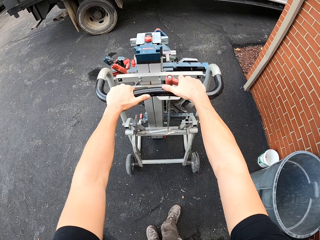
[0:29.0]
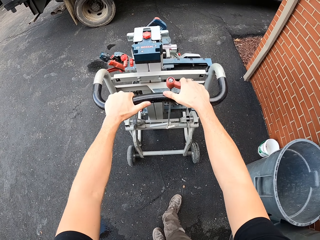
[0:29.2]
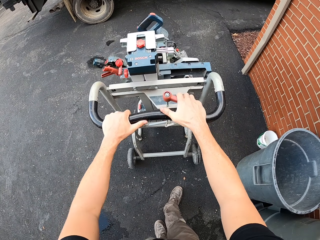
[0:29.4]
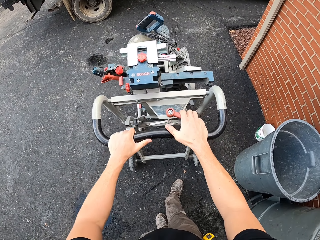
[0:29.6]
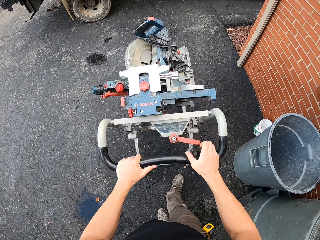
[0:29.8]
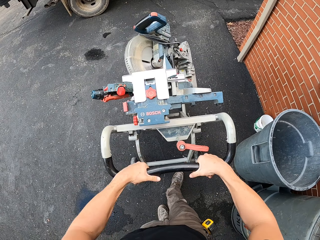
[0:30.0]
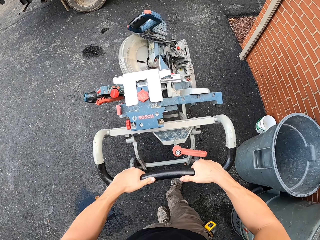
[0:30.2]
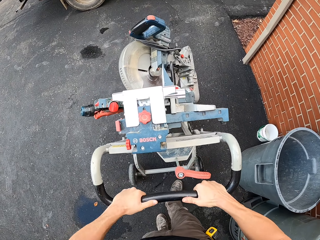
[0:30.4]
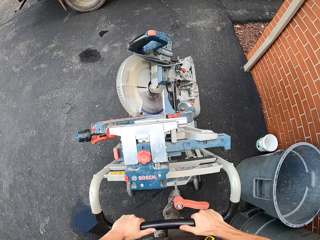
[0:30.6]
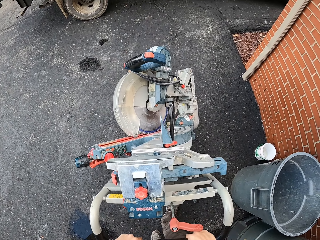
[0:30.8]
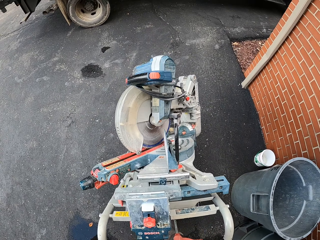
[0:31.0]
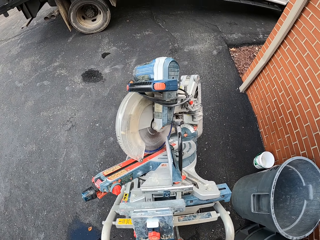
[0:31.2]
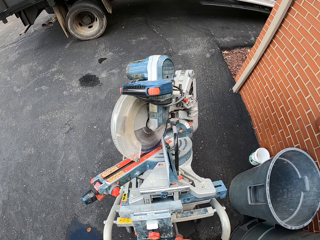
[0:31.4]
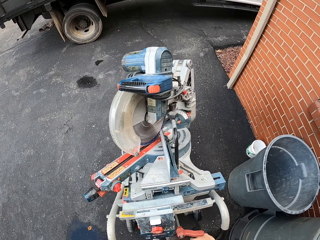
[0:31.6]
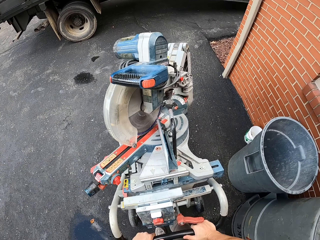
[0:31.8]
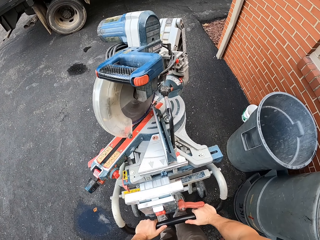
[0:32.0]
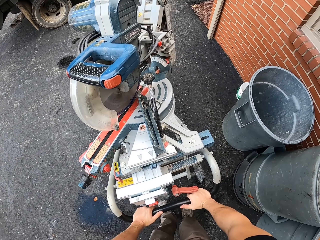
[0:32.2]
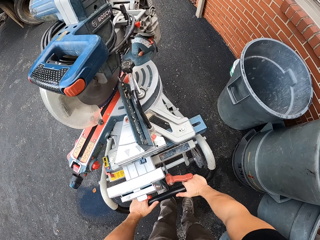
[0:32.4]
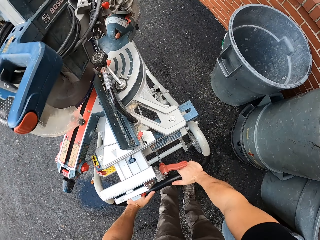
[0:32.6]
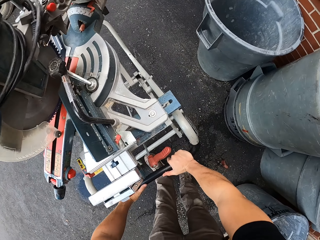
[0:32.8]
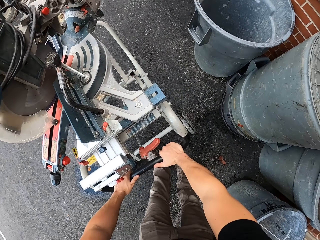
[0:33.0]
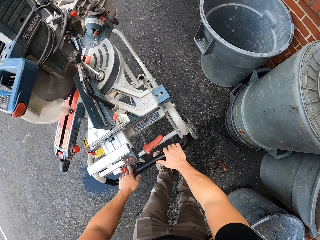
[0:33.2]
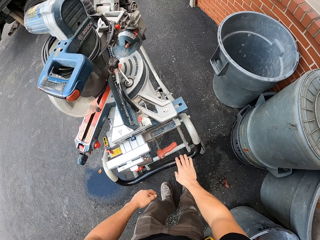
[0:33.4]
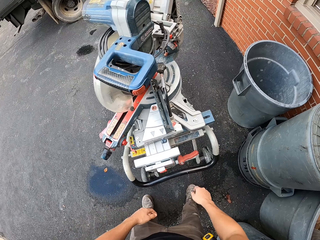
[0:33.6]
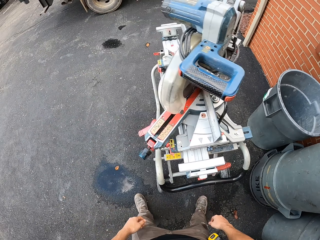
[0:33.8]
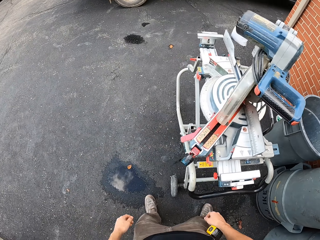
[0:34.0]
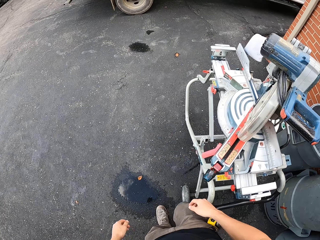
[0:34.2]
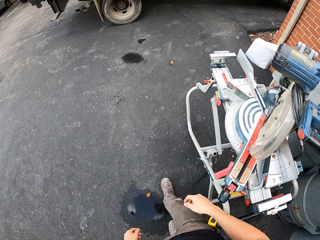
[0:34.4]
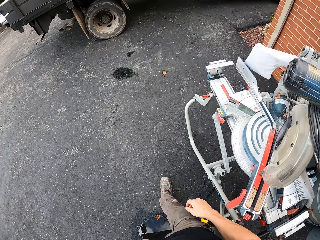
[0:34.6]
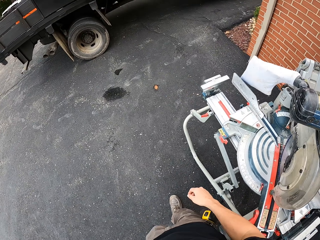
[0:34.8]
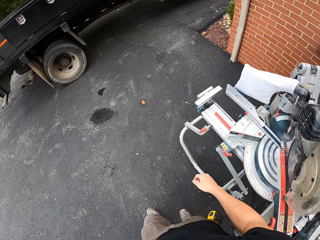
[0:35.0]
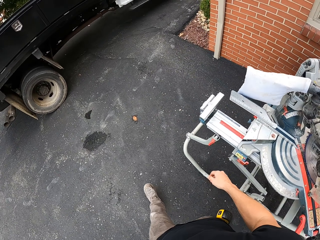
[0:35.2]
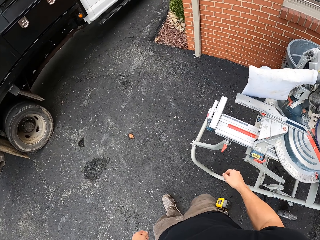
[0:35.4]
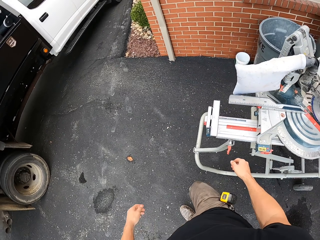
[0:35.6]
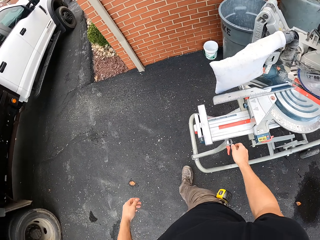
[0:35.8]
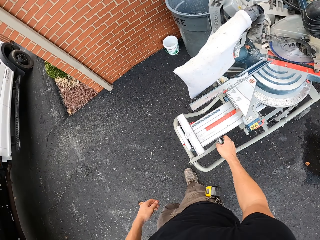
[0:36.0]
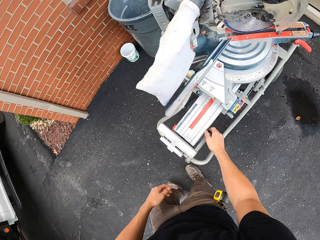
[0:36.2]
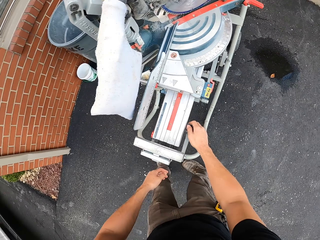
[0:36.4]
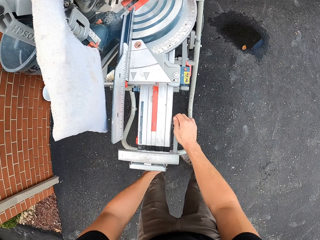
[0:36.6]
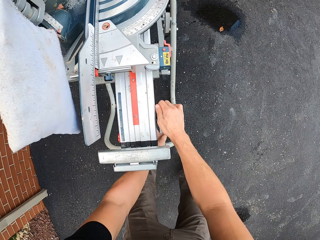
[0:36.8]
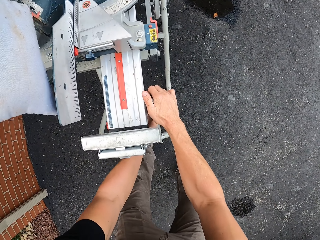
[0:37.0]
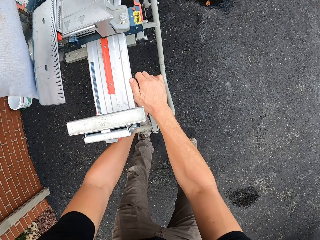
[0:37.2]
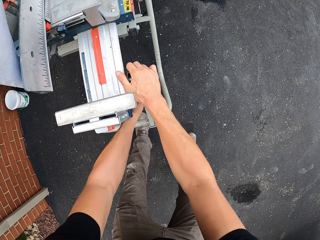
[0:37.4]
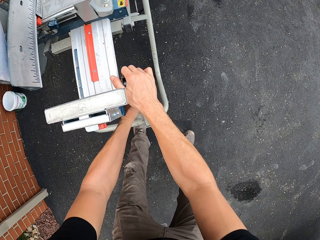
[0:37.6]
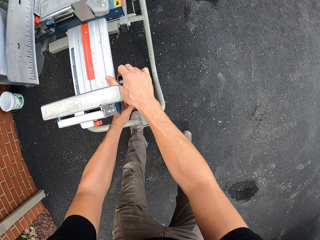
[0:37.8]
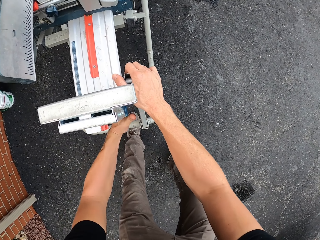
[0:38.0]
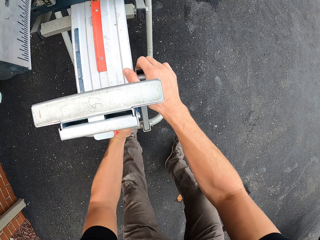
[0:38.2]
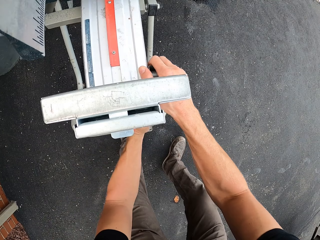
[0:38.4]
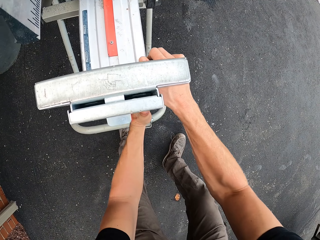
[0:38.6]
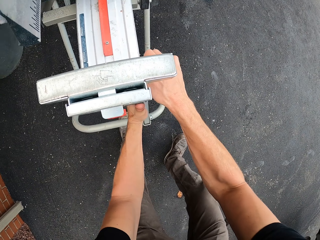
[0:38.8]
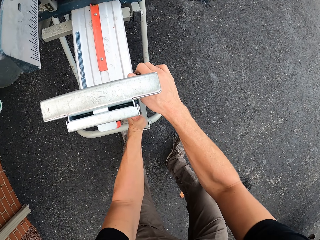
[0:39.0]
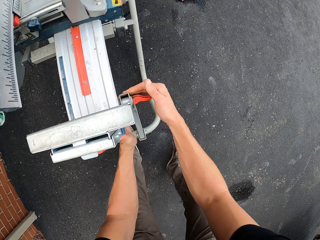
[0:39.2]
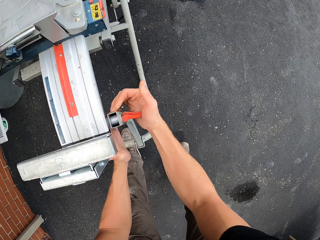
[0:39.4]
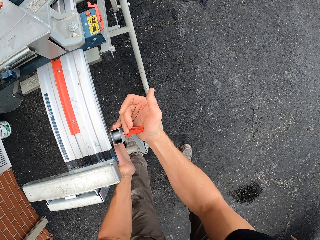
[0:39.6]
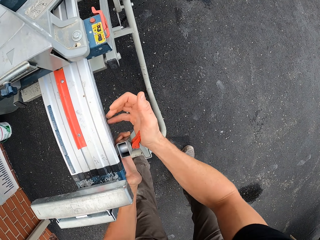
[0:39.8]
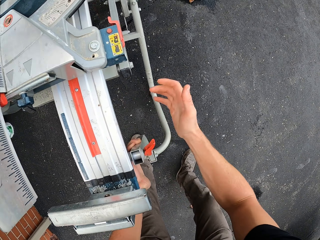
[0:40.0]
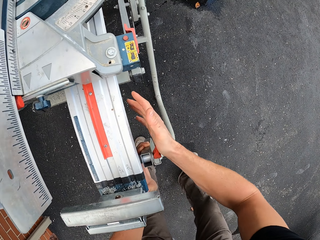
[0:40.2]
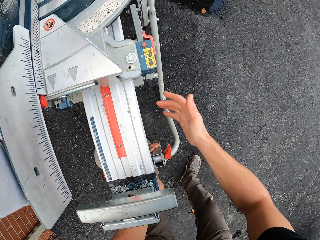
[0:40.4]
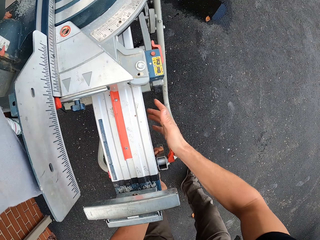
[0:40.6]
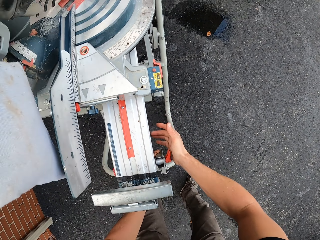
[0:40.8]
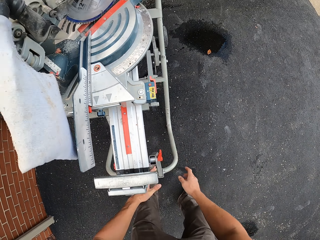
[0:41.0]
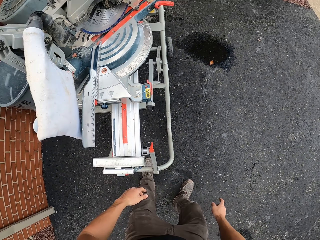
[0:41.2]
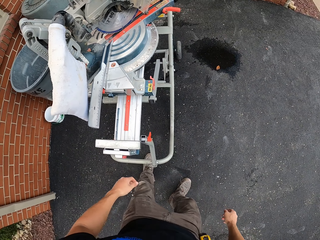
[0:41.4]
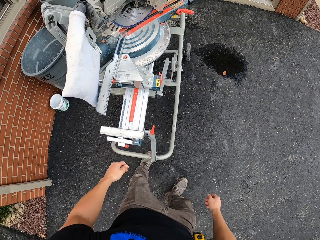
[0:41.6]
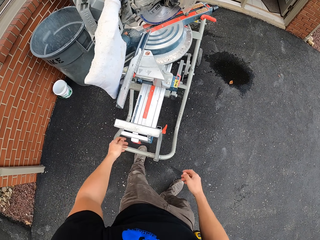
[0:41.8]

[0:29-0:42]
The camera wearer tilts the shaper machine. They walk on the floor. They hold the knob and press the knob.

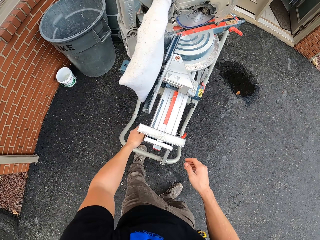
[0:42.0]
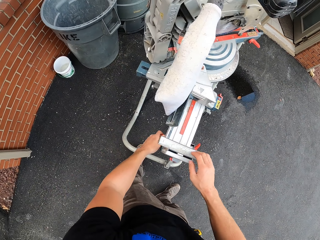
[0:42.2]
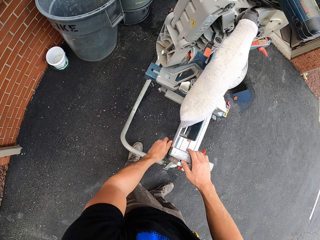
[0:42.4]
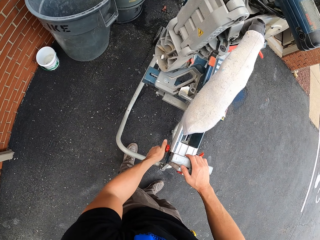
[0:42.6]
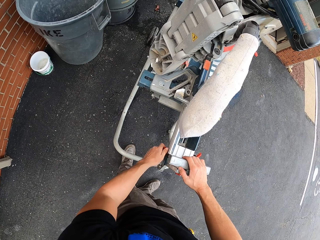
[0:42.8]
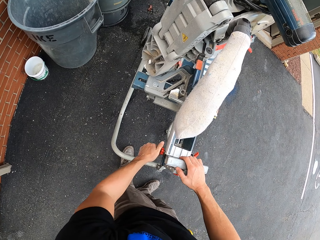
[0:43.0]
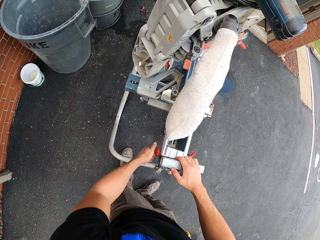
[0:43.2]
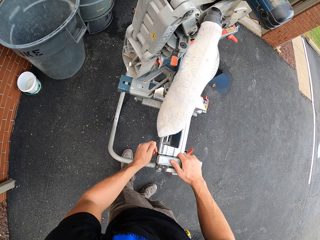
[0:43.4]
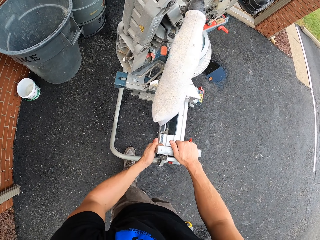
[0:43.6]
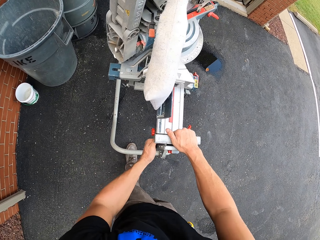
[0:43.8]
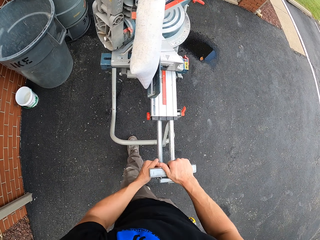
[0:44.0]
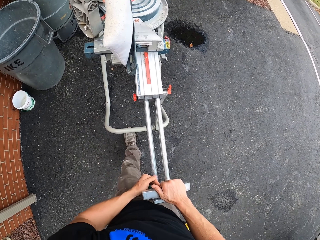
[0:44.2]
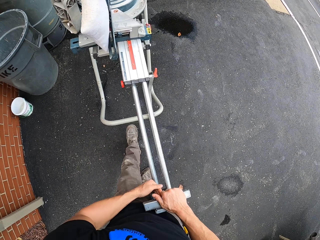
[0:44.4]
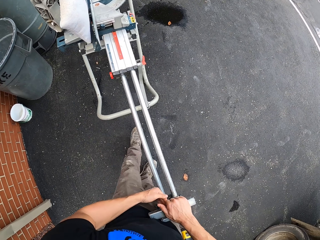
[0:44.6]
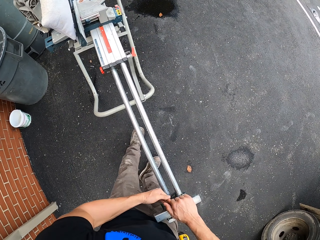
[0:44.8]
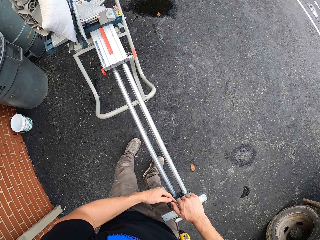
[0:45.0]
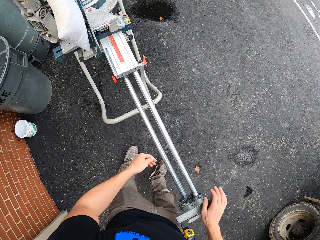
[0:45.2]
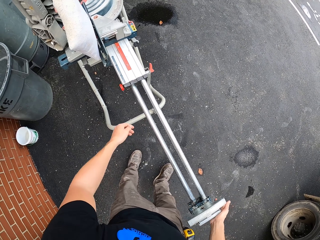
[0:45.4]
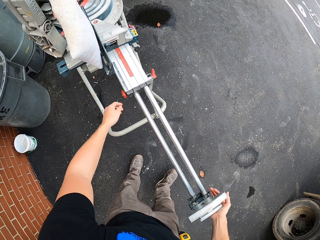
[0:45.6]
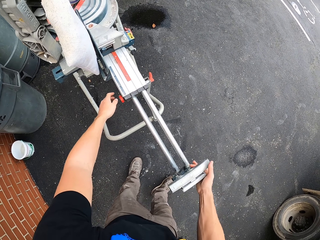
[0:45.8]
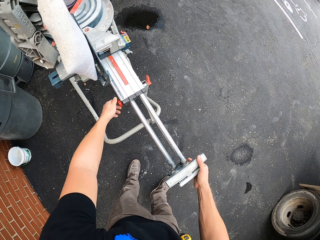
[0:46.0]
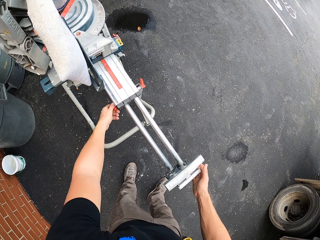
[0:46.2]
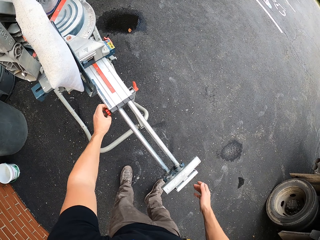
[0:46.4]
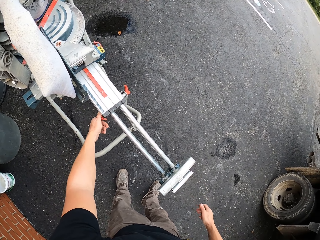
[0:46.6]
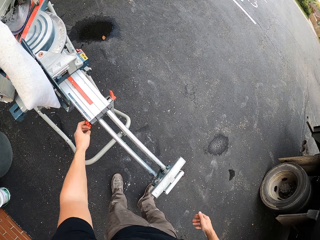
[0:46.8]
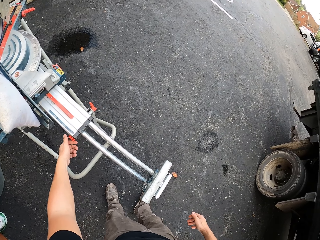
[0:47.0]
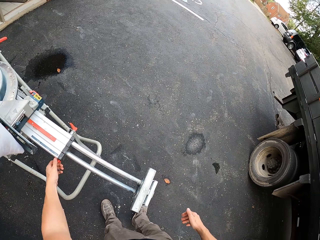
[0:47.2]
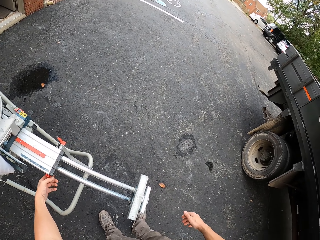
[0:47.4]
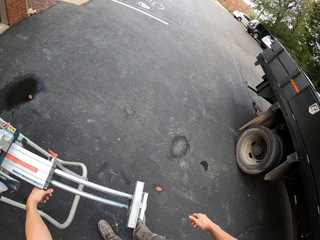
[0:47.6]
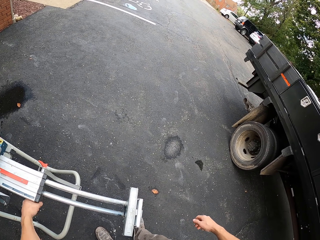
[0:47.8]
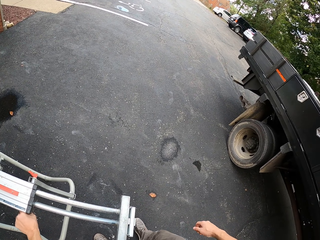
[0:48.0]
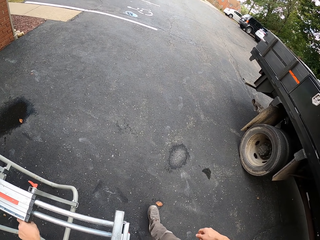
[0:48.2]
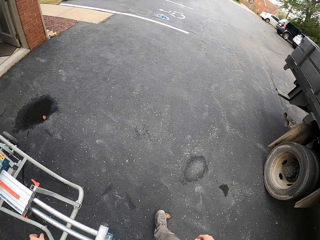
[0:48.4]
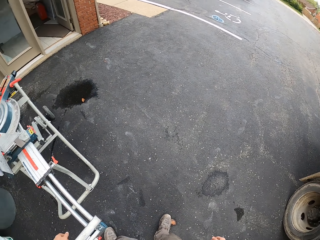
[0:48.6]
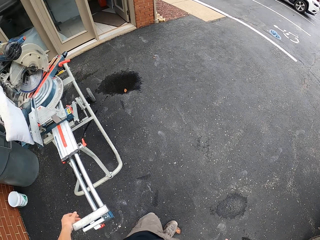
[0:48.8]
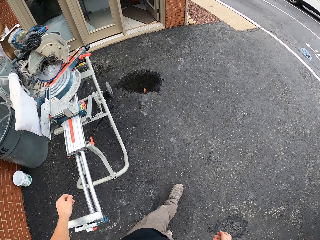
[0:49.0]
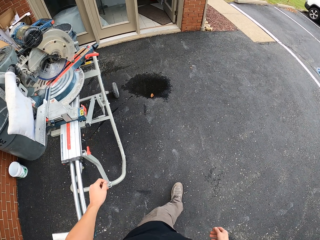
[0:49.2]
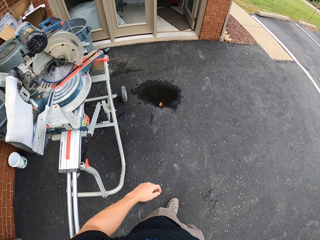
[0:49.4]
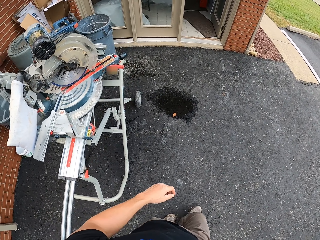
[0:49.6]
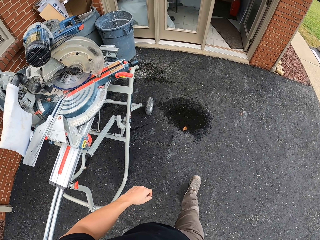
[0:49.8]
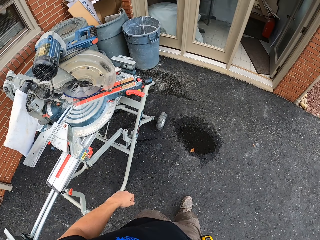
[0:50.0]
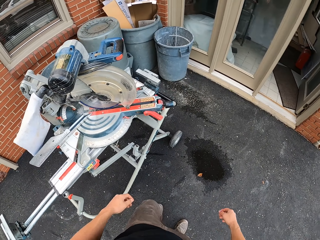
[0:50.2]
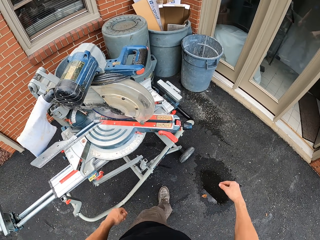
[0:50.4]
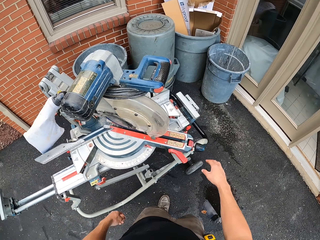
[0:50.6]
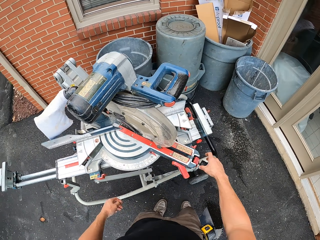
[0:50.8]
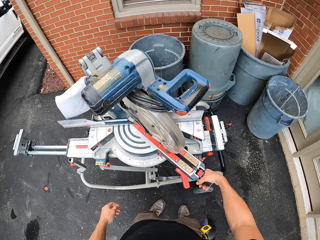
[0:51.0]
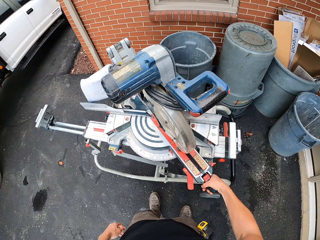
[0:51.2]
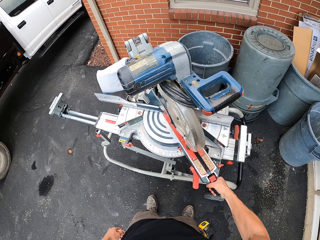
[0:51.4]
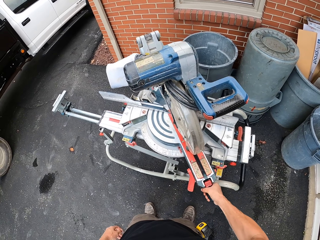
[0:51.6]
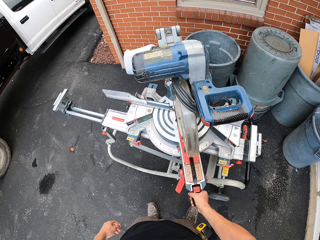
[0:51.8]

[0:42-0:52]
The camera wearer operates the woodcutter. They loosen the knob, pull out the vice, and tighten the vice. They walk on the ground. They pull the woodcutter.
